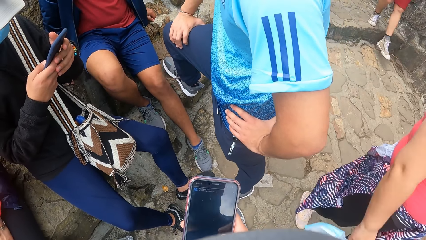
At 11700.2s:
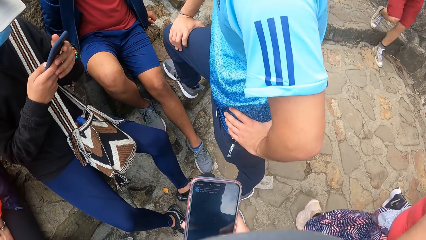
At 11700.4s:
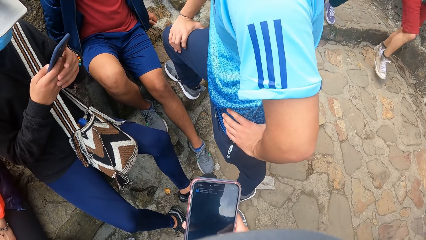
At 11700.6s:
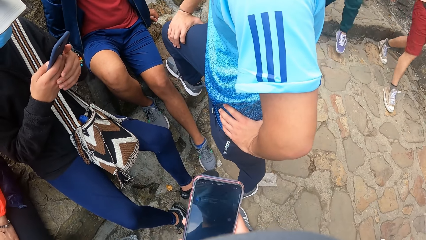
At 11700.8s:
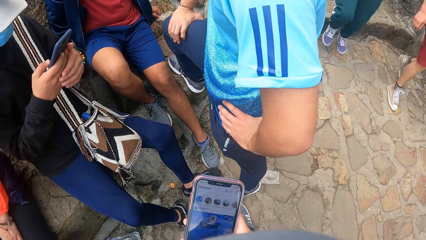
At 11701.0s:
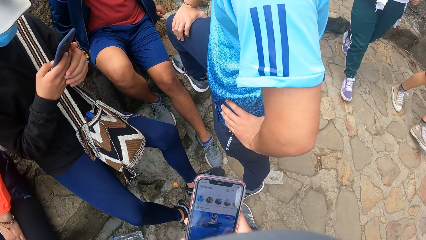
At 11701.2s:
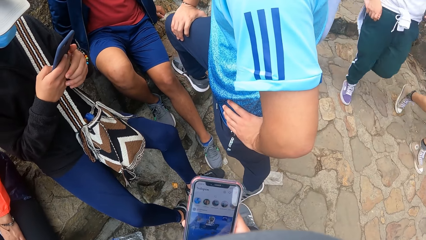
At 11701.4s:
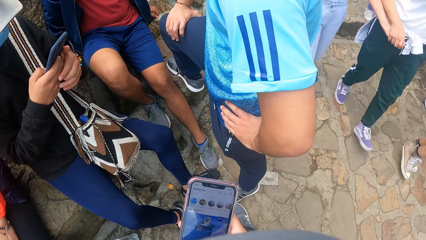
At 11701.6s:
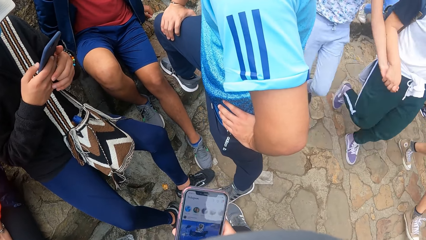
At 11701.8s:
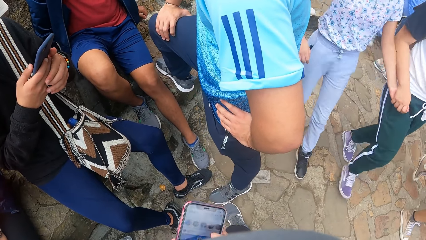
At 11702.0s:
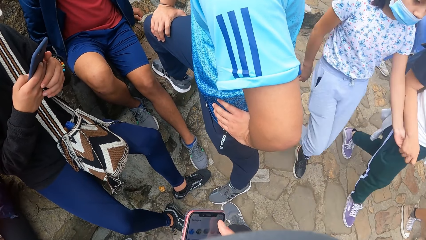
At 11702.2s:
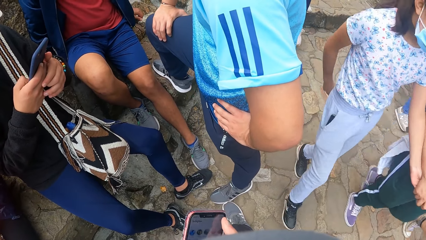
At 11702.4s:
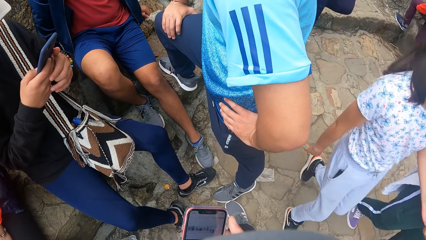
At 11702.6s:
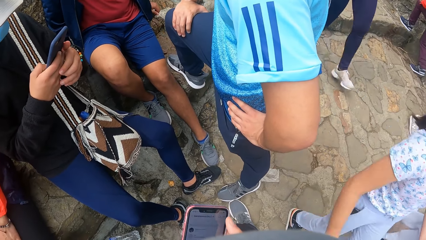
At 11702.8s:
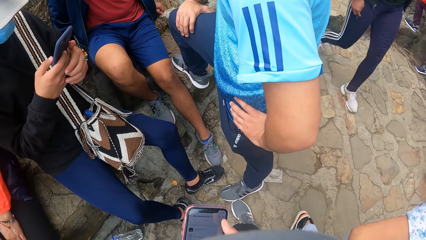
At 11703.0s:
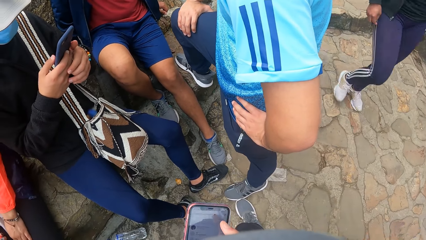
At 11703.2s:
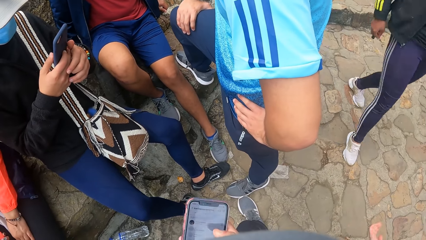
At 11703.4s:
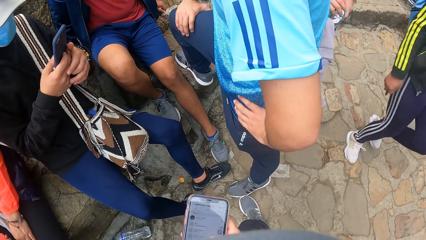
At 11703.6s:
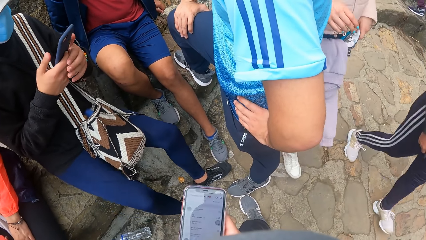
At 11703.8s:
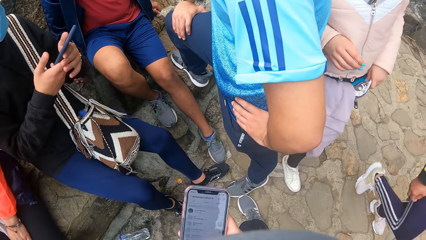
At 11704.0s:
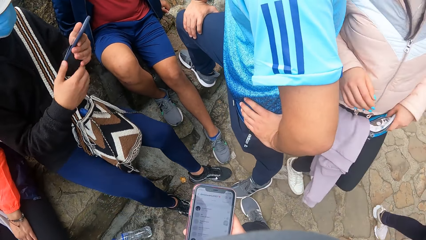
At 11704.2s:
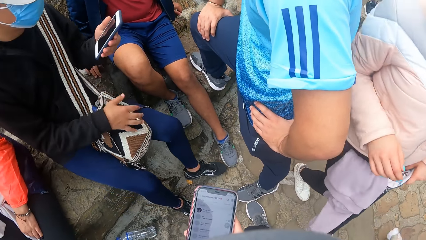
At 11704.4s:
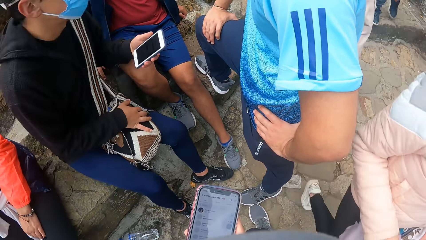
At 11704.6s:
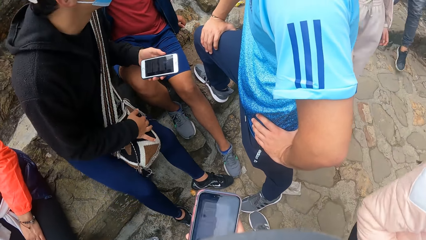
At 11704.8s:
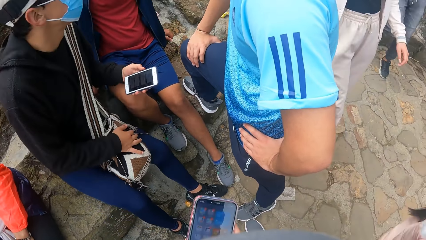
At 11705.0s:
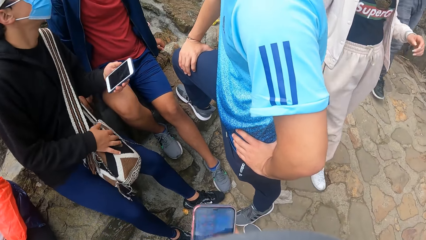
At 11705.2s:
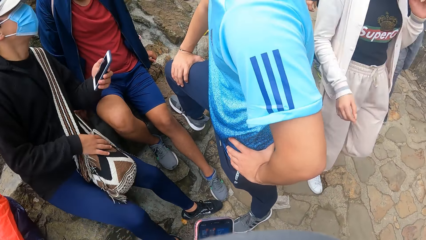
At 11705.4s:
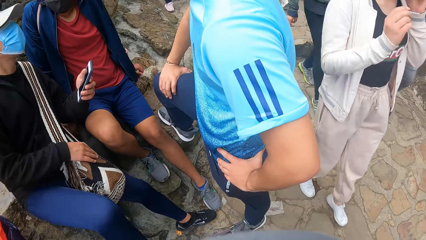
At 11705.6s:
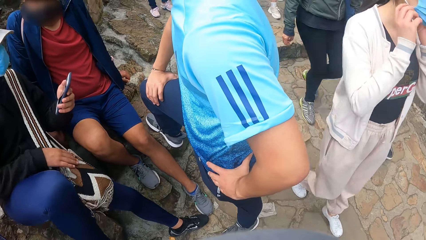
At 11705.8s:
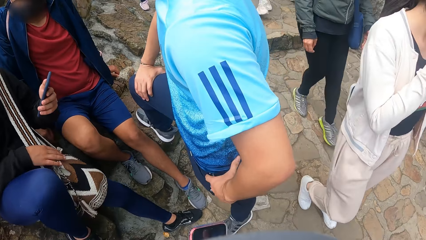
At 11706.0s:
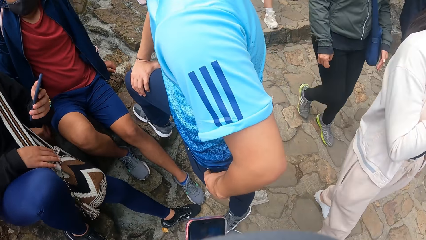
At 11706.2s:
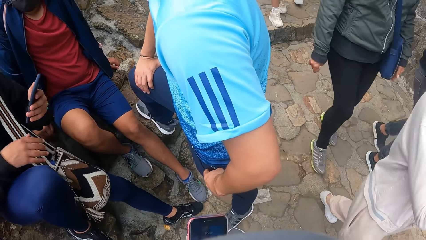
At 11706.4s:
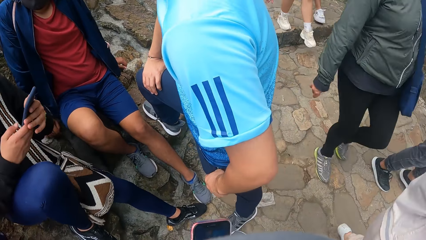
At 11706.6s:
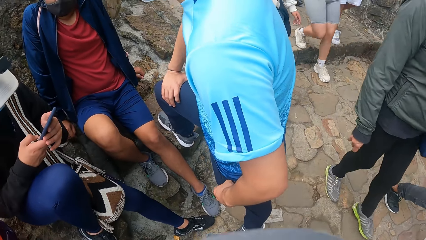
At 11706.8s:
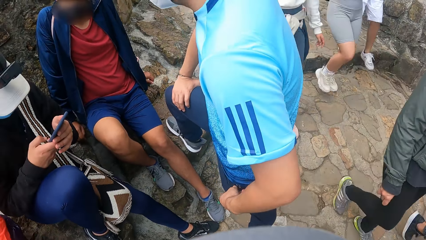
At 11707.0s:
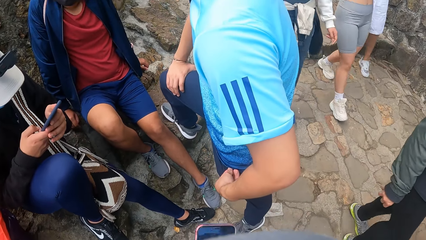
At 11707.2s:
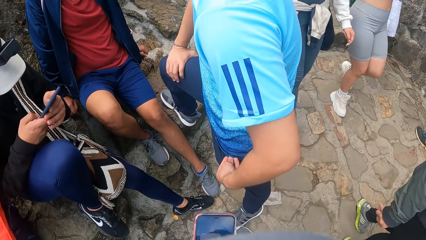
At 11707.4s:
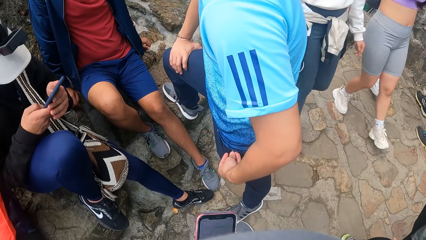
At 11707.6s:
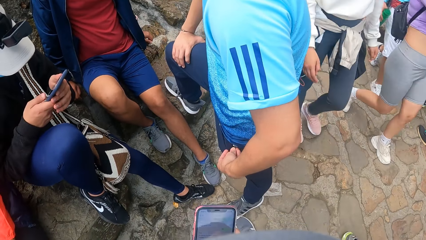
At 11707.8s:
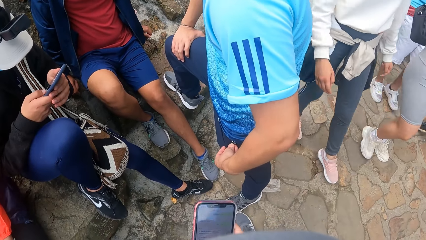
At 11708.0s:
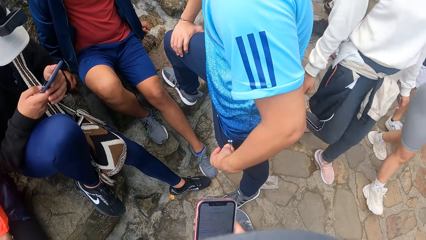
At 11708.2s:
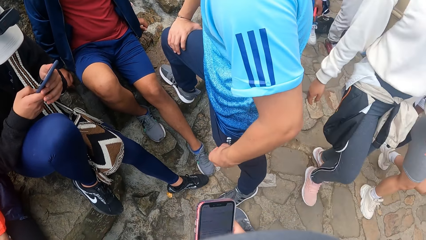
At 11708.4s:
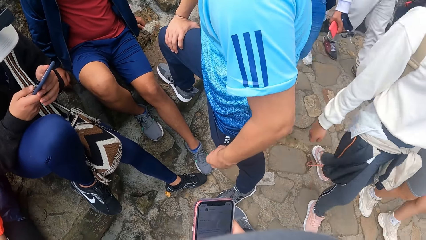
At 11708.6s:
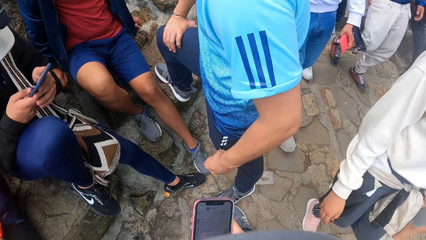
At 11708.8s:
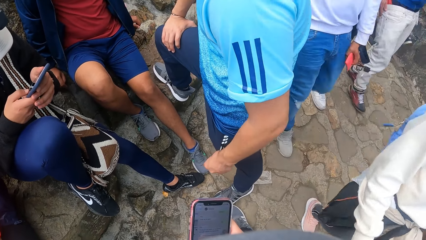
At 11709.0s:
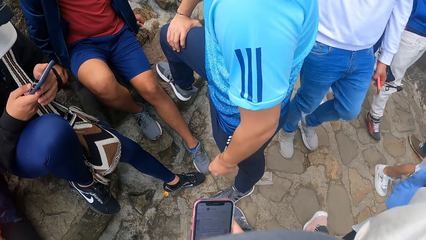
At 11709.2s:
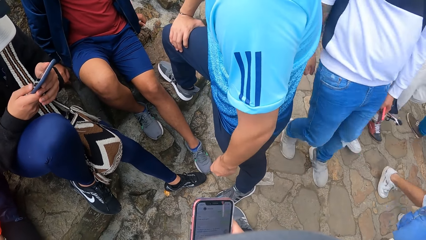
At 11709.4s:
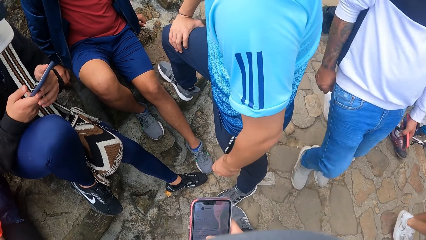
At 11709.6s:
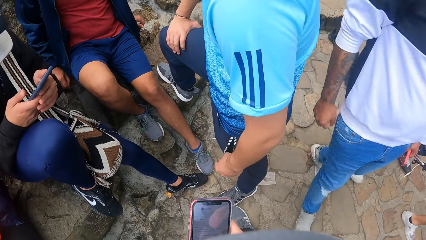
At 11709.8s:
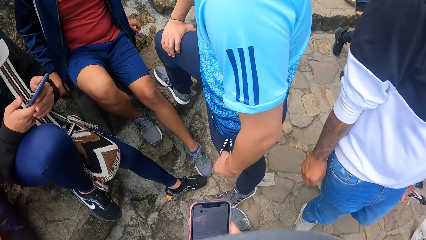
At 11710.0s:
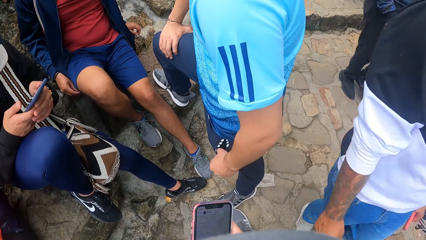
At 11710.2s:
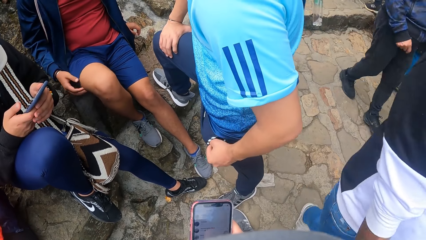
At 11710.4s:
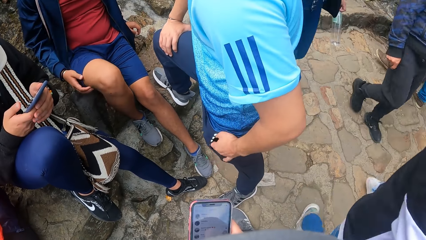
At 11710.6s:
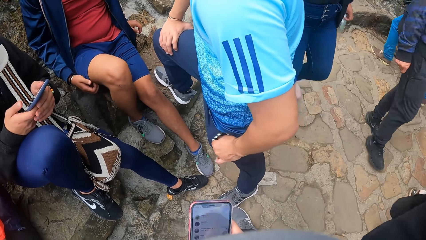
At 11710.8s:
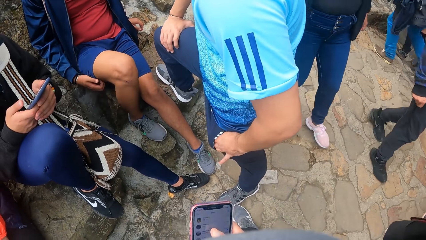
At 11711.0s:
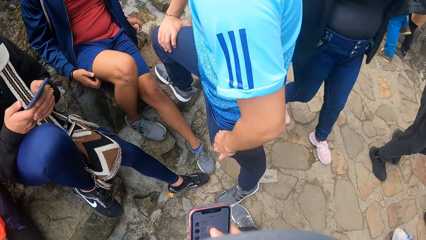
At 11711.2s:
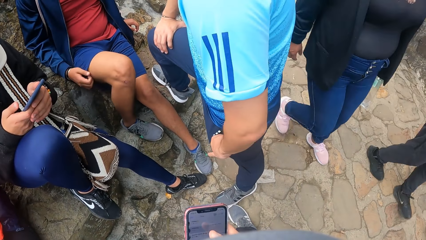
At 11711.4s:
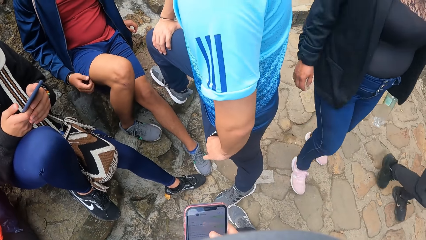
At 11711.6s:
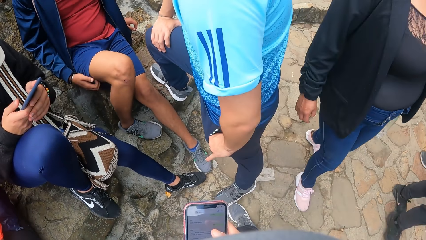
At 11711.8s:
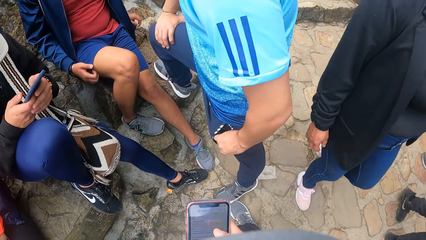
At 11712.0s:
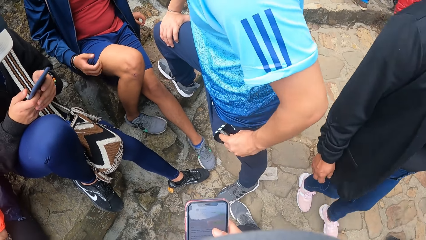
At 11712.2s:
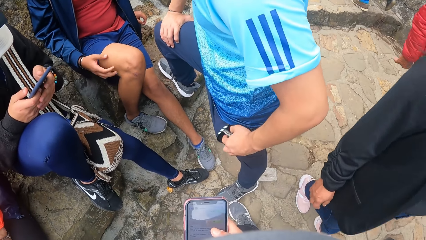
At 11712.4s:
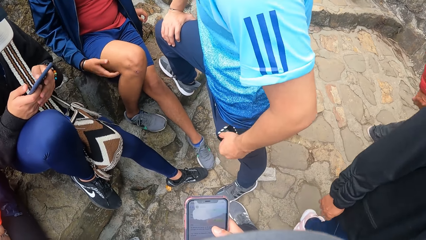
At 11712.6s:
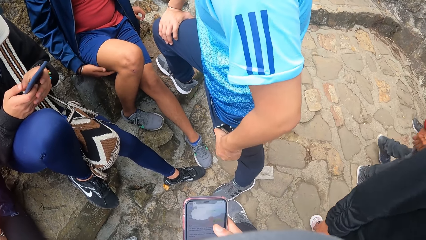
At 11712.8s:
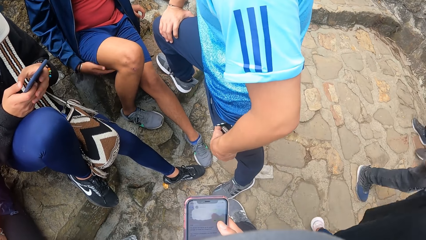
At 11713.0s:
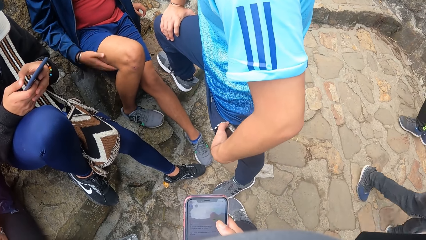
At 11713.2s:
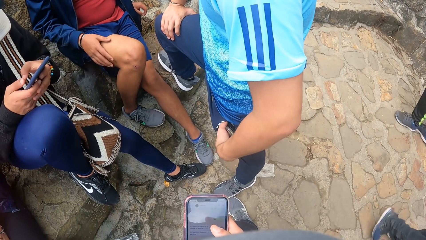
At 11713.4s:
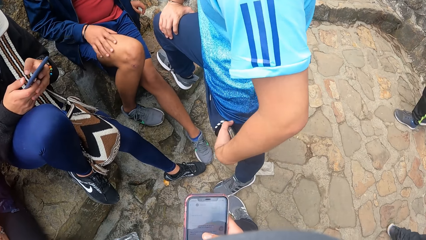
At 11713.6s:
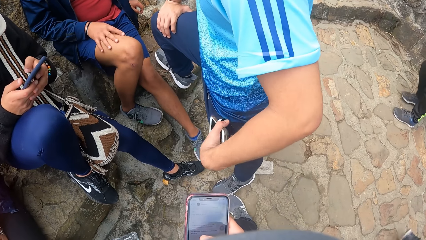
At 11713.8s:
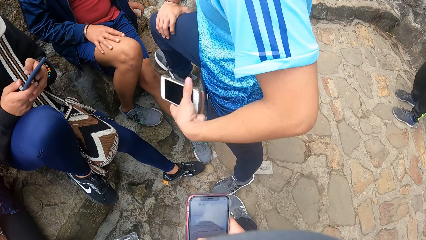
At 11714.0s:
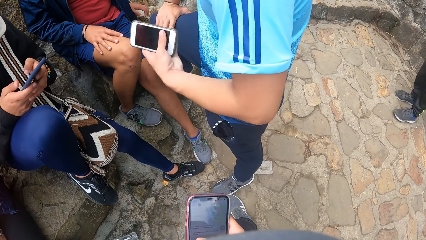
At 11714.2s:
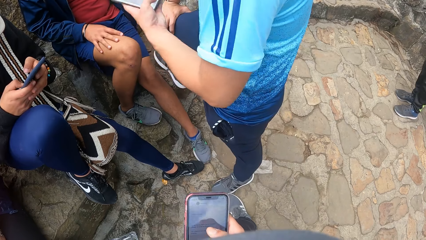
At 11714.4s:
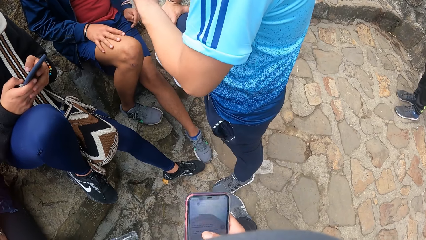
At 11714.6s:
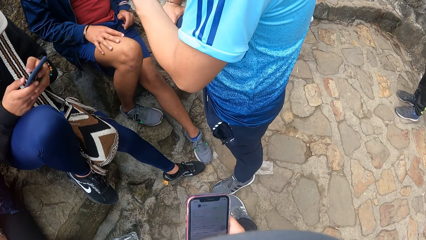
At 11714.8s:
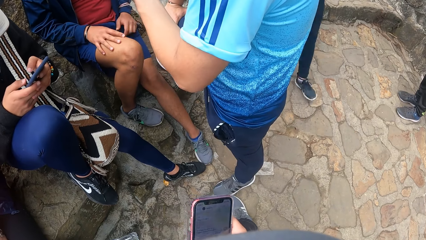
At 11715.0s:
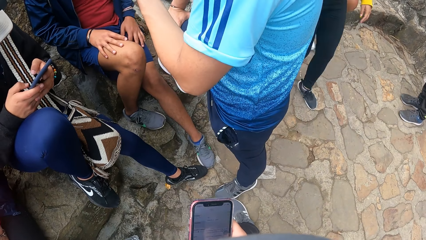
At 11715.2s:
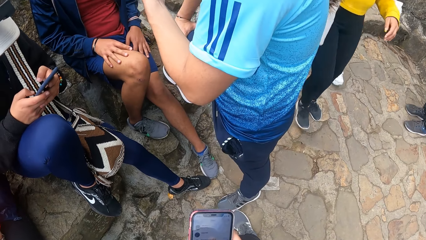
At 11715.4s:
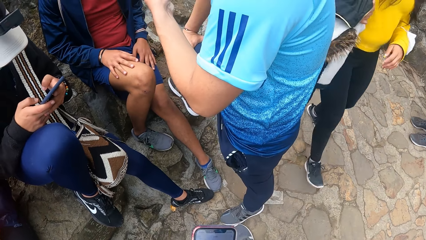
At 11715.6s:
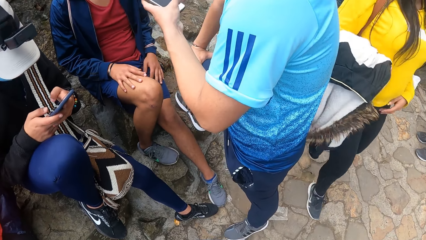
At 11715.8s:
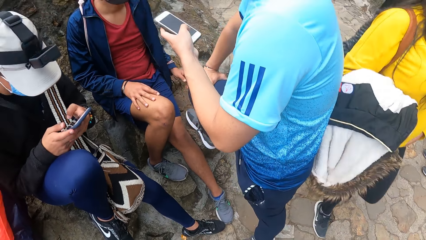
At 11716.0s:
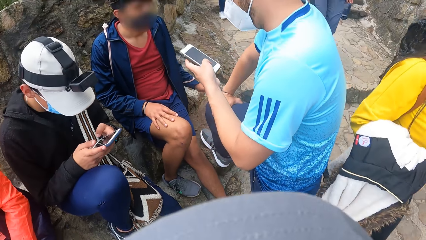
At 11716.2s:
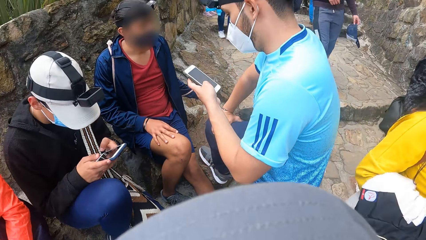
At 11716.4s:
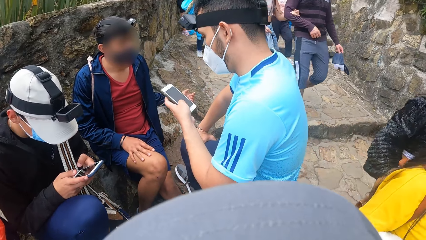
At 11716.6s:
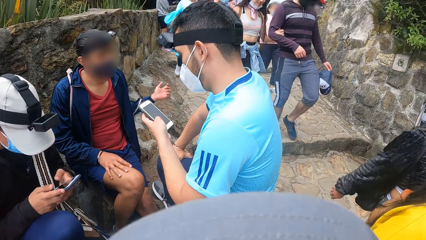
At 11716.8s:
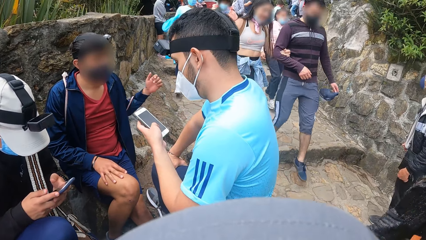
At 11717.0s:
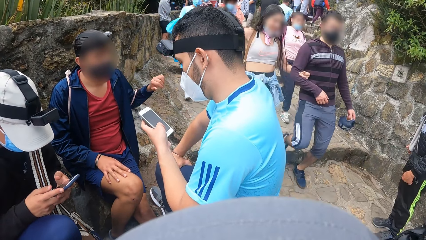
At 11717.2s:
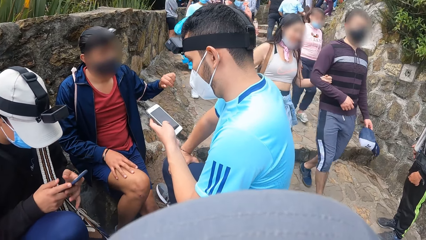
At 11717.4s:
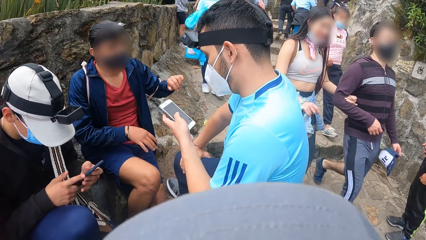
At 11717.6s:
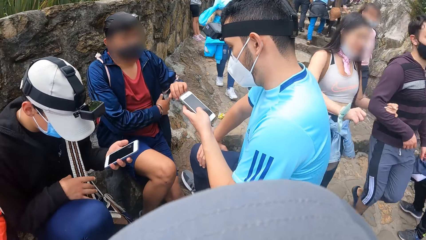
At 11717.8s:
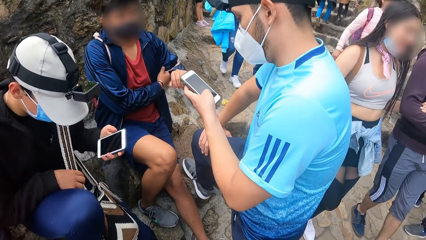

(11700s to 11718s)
A man touches the bag on his thigh with his right hand. He operates the phone with both hands. Another man zips his pocket with his left hand. He picks up the phone from his pocket with his left hand and operates the phone with his left hand.
